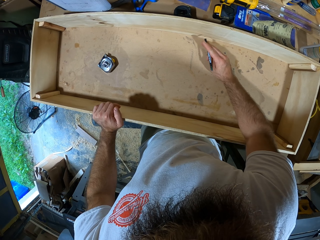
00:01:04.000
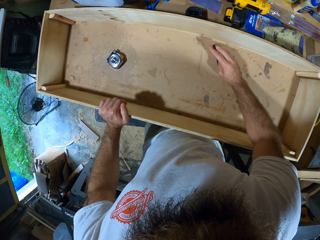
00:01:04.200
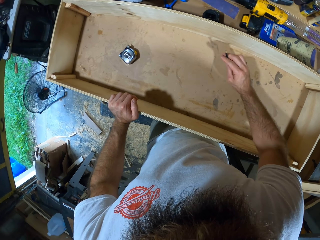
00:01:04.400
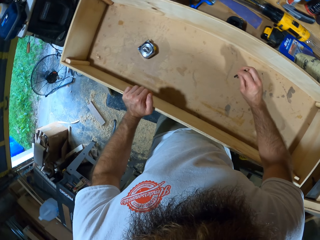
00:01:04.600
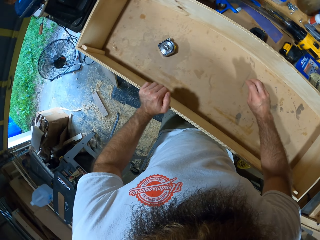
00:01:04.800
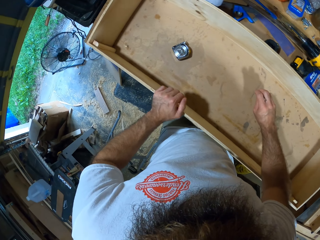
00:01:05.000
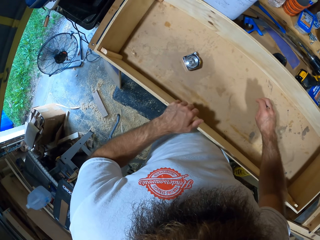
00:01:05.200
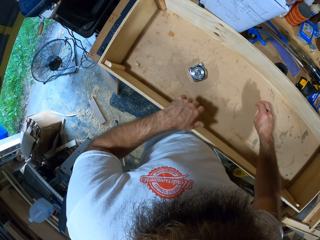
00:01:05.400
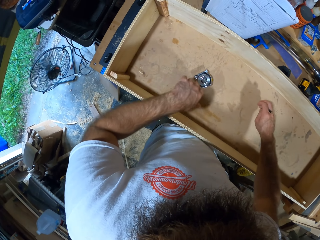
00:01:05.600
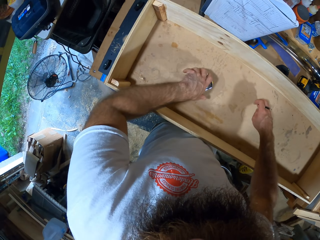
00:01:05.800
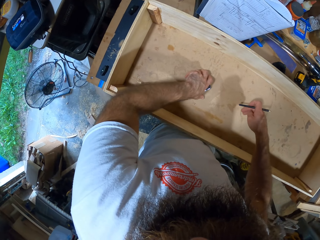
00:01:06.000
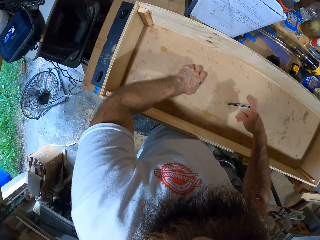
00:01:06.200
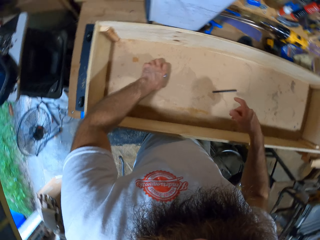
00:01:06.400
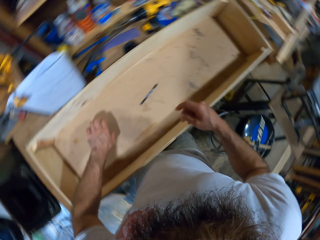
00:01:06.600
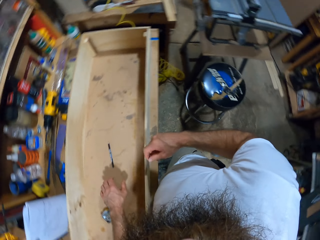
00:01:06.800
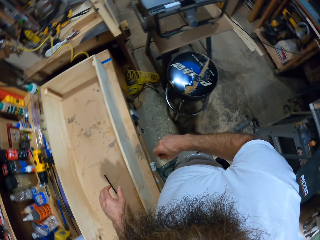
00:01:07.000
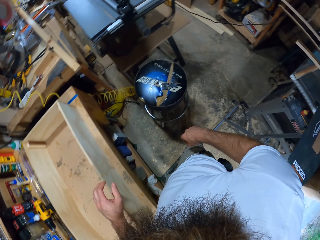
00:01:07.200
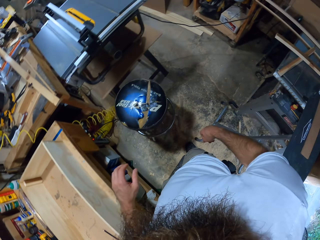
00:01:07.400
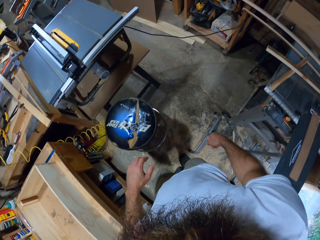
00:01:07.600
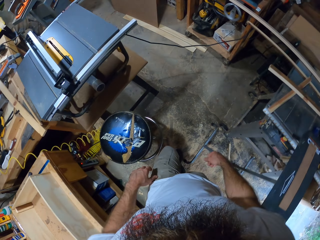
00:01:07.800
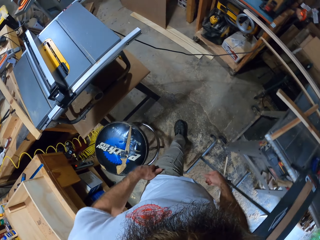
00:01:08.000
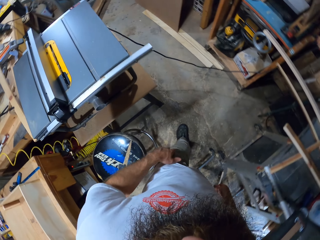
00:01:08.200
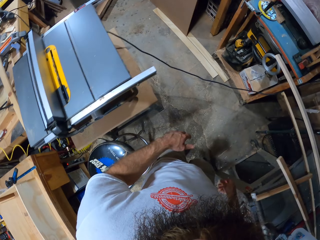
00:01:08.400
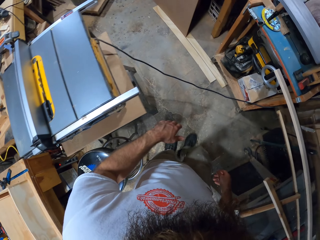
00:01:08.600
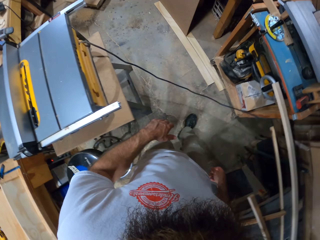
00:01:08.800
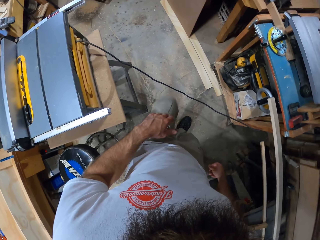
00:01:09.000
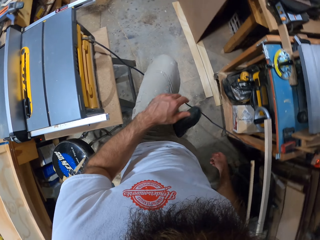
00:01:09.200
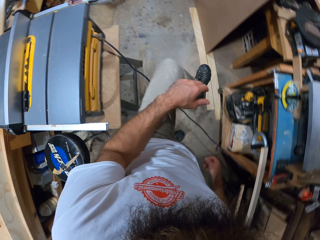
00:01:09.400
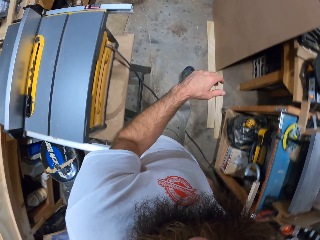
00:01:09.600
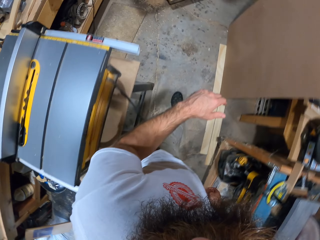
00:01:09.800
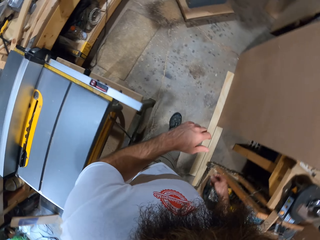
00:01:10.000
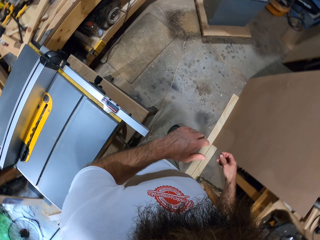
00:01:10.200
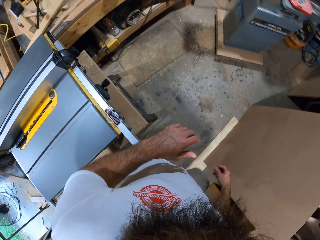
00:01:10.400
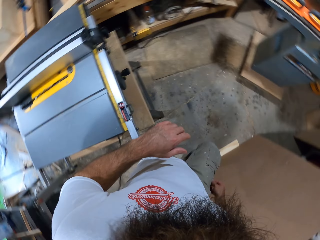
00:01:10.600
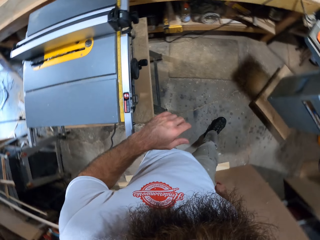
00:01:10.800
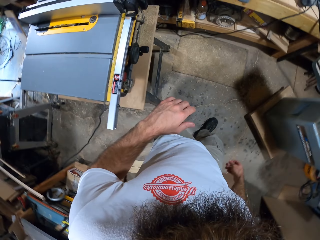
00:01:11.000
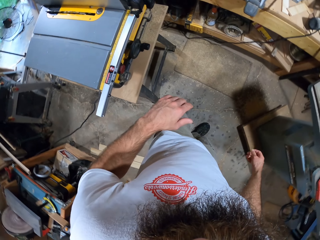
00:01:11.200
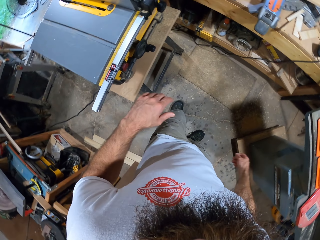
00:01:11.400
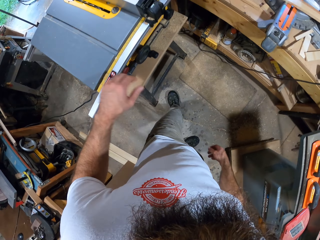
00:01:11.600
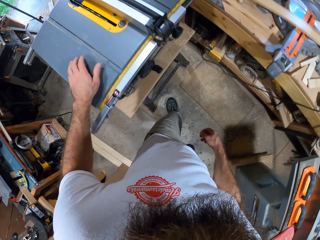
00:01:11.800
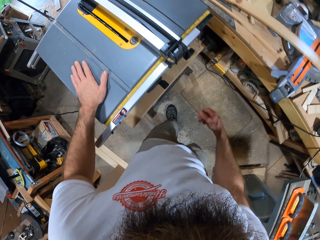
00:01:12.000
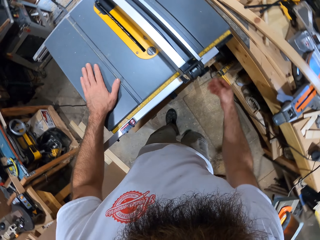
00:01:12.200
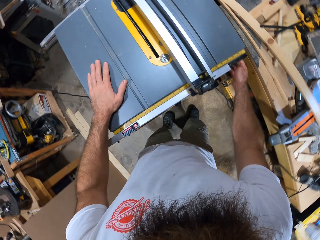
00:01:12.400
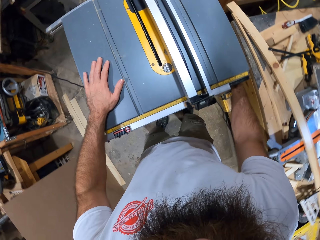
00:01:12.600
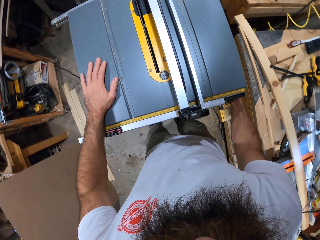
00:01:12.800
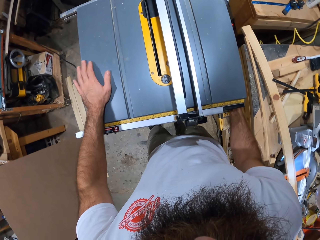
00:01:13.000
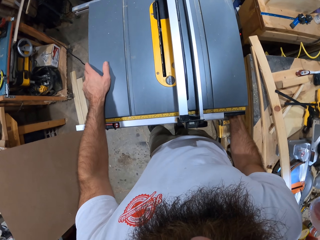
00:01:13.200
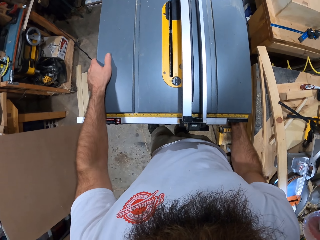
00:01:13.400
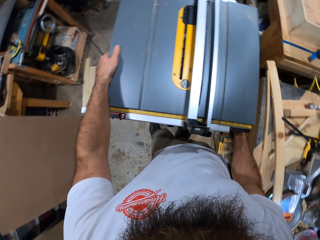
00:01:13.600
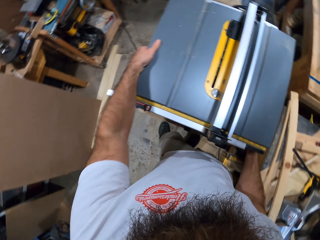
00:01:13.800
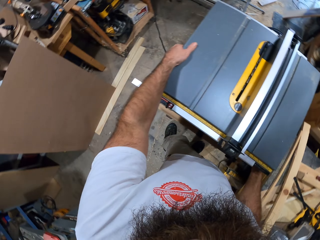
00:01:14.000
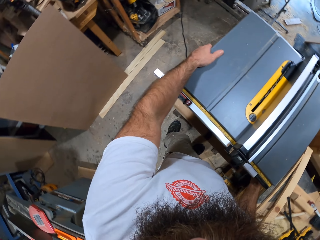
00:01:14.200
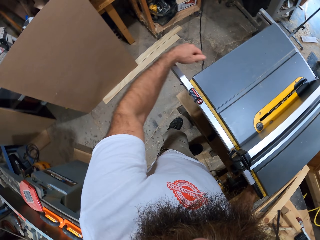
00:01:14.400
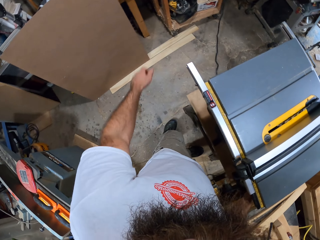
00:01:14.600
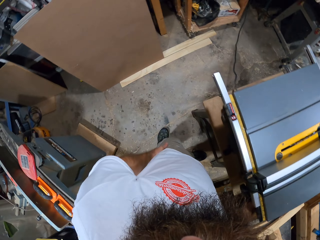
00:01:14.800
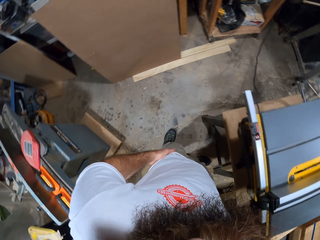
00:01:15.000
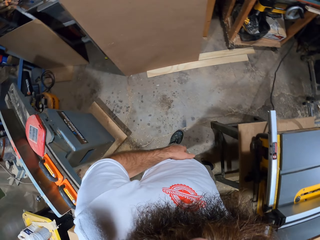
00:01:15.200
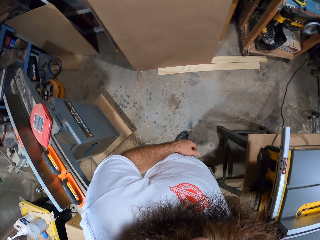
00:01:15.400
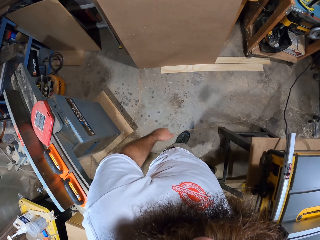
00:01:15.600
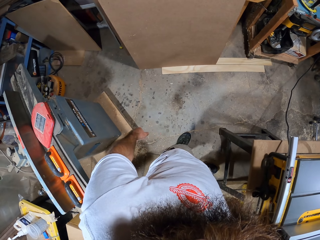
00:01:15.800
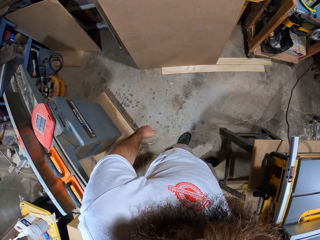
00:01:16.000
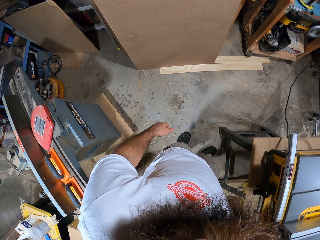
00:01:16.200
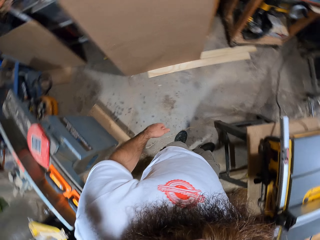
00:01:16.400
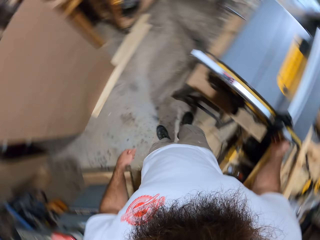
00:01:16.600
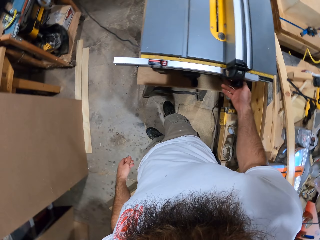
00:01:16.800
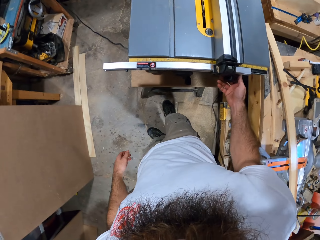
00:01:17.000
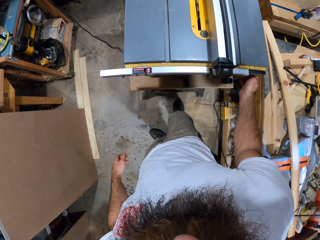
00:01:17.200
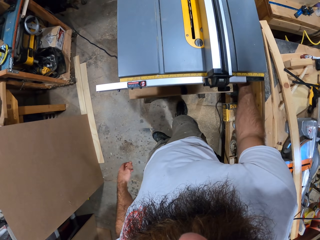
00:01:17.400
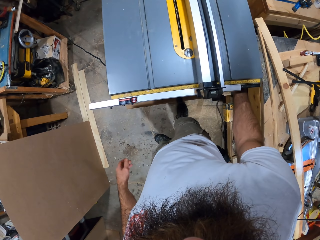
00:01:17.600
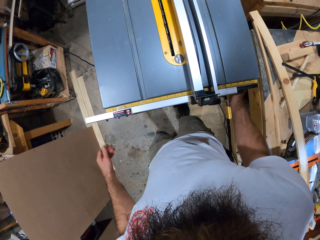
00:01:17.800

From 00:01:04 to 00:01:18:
The camera wearer picks up the measuring tape from the table with his left hand. He drops the pencil on the table with his right hand. He walks around the workshop. He touches a table saw with his left hand. He holds the table saw. He touches the table saw with his right hand.

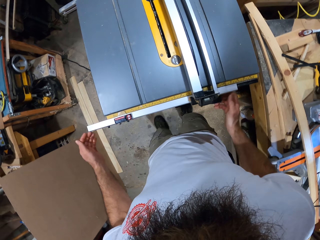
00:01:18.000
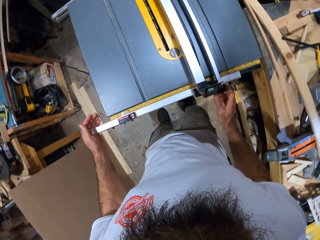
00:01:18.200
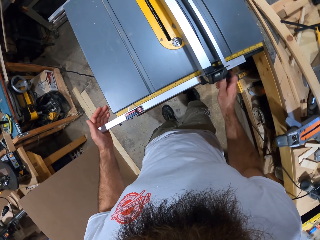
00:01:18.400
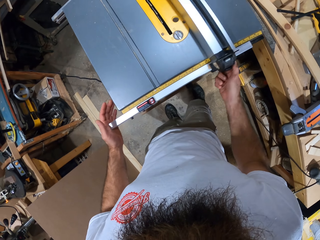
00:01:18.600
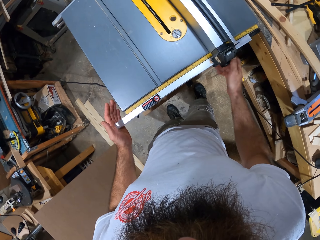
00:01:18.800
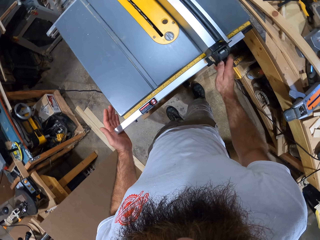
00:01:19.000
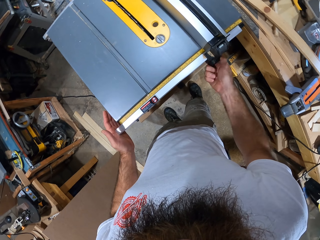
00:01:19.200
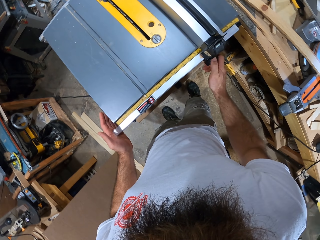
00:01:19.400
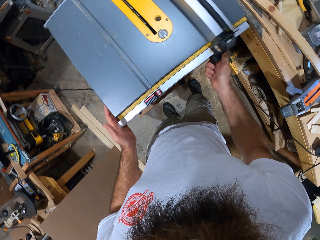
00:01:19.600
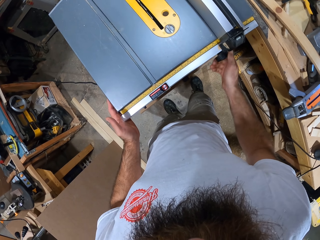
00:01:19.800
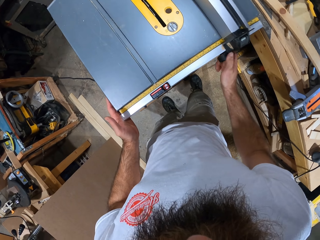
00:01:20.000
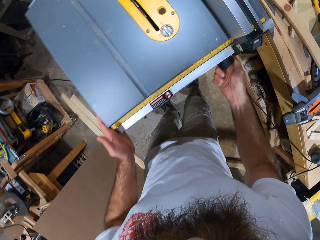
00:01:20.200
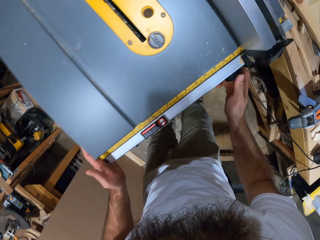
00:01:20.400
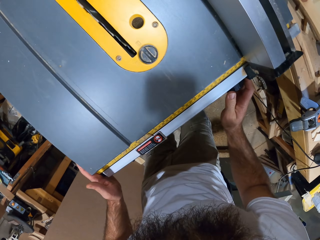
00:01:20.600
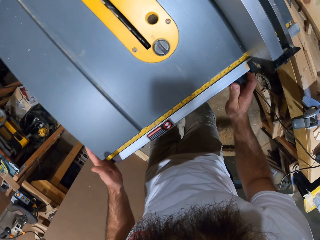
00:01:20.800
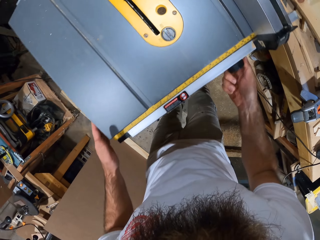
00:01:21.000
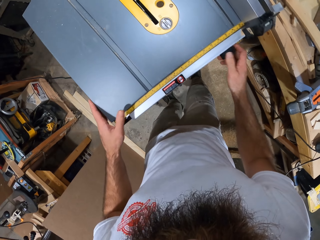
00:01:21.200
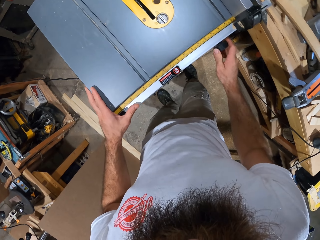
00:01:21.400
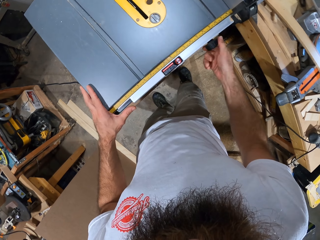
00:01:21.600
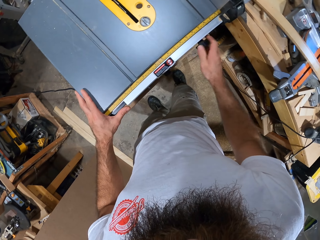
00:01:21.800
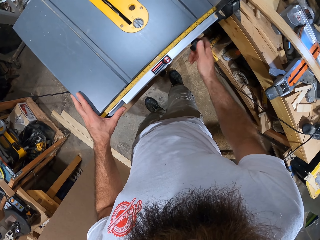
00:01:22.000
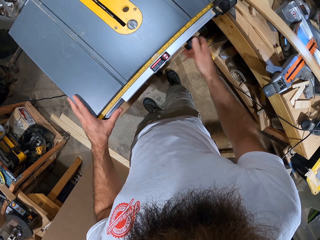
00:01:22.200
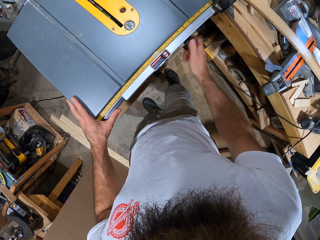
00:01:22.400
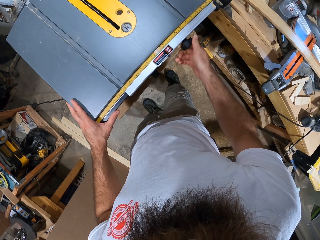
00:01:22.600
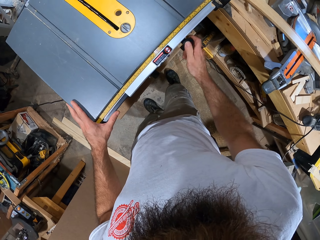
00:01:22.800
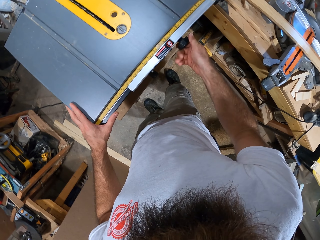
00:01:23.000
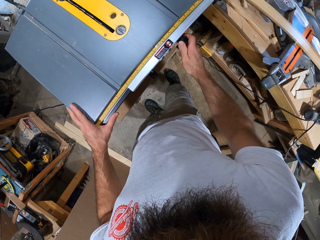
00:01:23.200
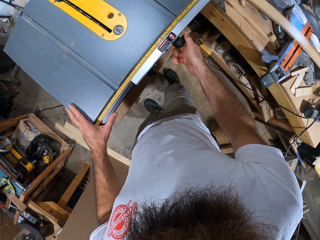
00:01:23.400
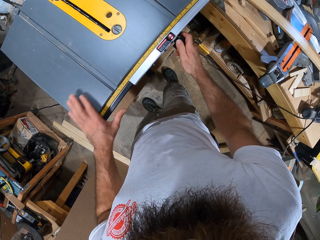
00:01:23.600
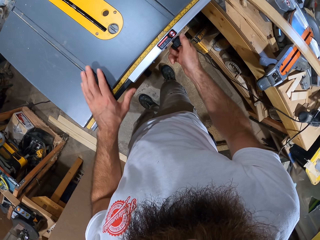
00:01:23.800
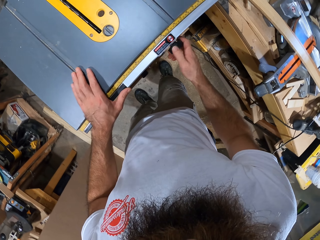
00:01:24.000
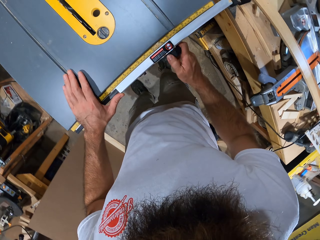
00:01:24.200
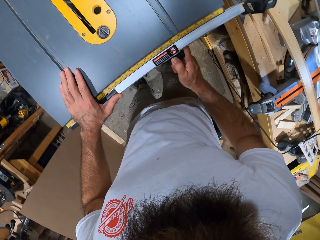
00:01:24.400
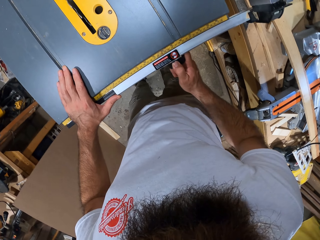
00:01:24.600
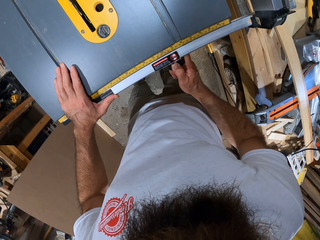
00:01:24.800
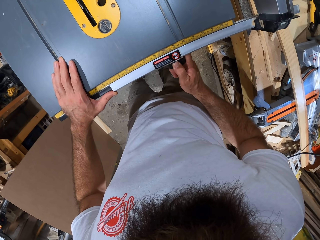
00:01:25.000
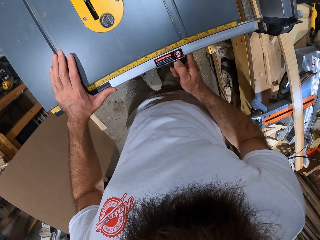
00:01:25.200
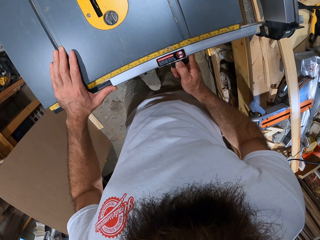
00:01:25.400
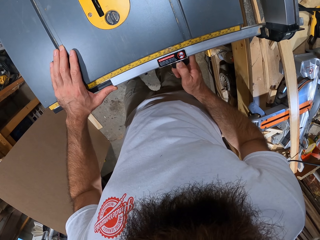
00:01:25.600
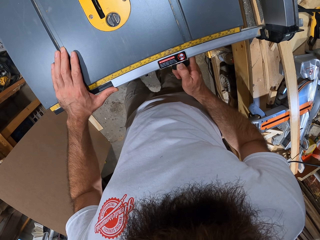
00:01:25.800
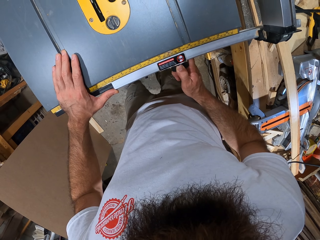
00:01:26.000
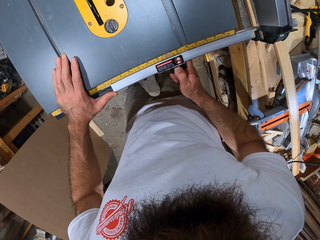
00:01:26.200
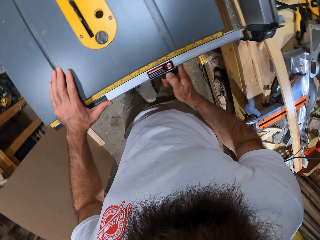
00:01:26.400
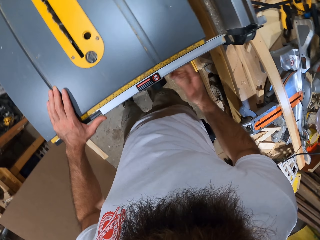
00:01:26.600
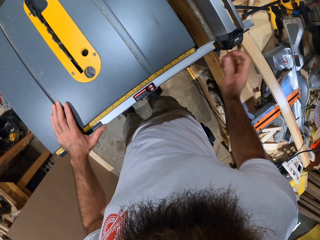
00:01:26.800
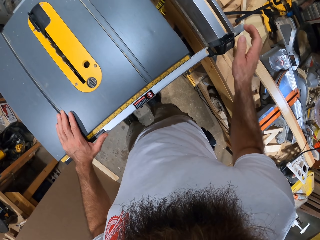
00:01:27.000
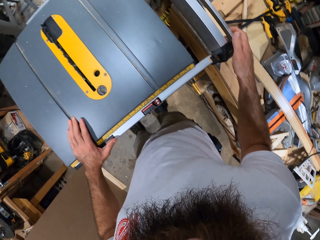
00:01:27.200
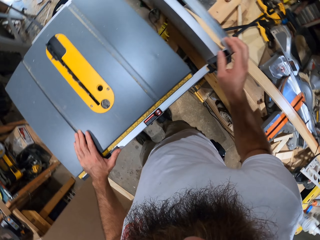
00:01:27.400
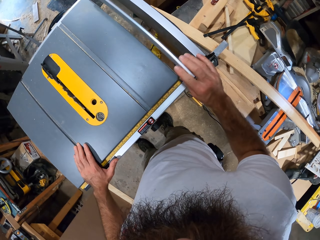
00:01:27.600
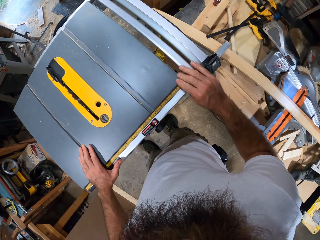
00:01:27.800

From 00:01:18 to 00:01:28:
The camera wearer operates the table saw with both hands. They adjust the table saw.
